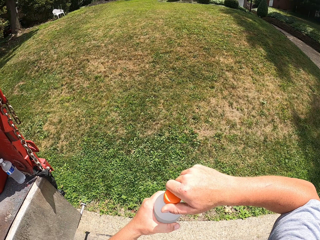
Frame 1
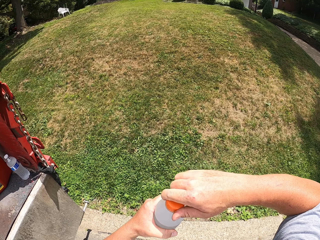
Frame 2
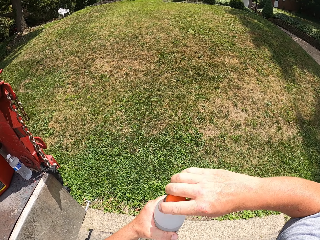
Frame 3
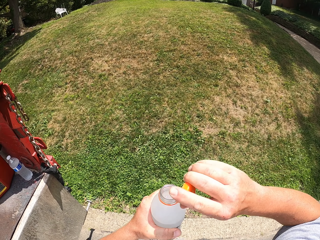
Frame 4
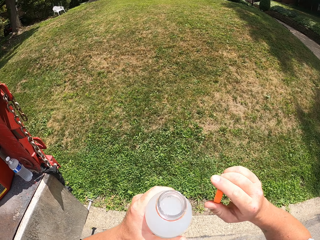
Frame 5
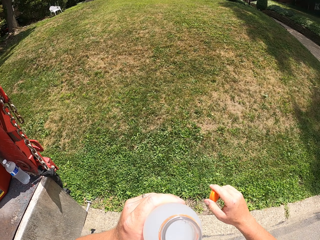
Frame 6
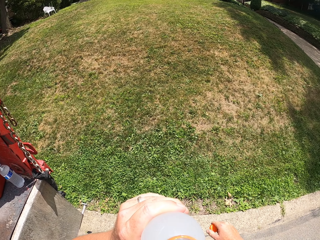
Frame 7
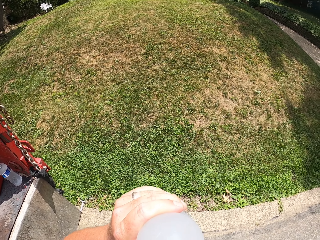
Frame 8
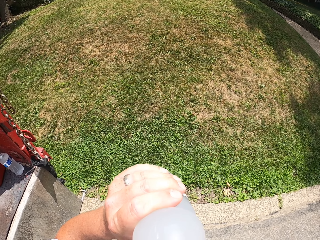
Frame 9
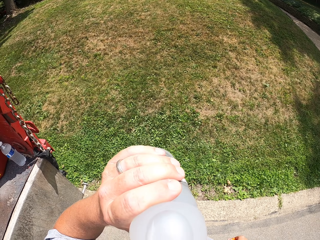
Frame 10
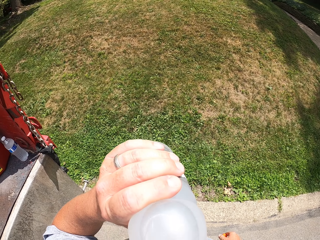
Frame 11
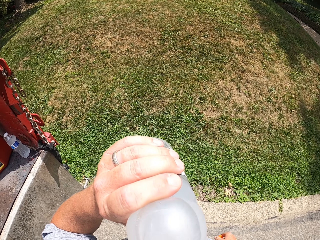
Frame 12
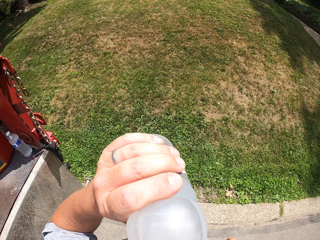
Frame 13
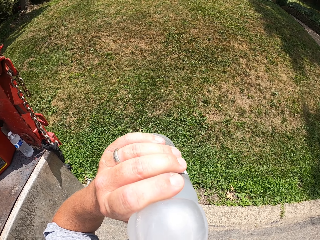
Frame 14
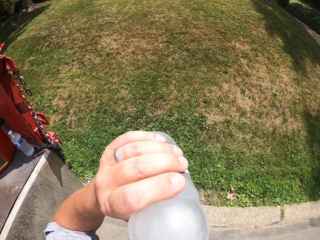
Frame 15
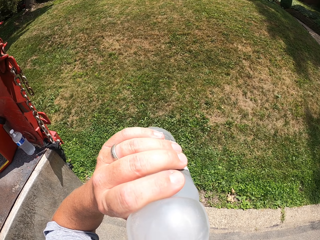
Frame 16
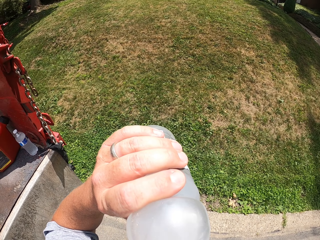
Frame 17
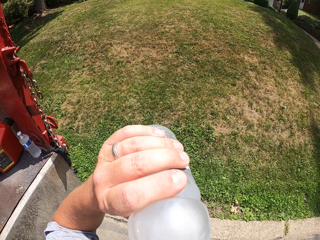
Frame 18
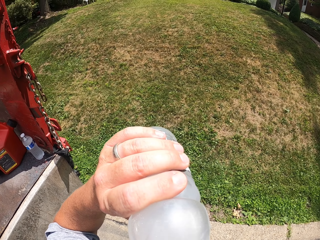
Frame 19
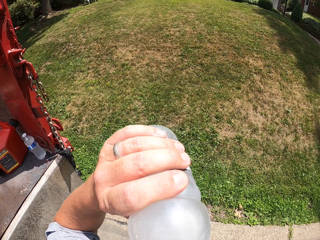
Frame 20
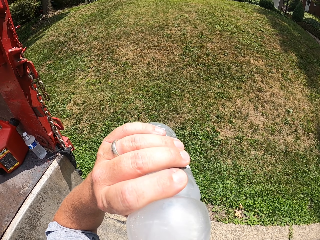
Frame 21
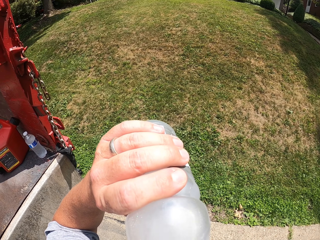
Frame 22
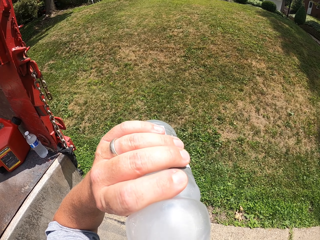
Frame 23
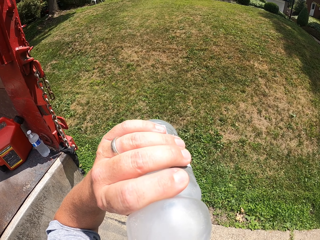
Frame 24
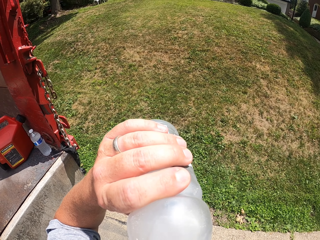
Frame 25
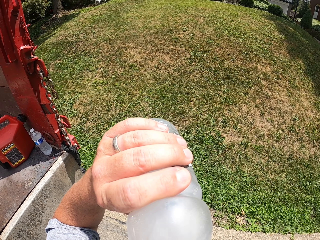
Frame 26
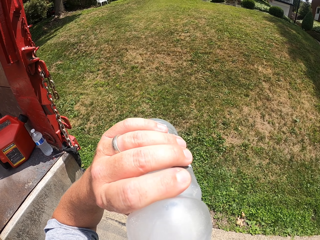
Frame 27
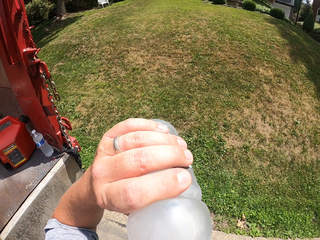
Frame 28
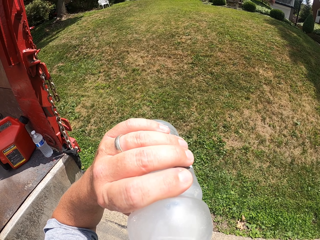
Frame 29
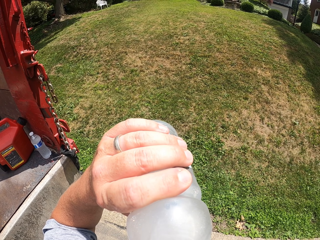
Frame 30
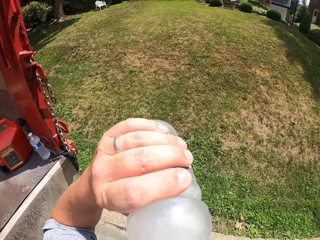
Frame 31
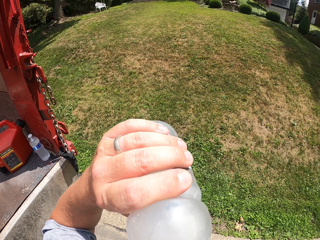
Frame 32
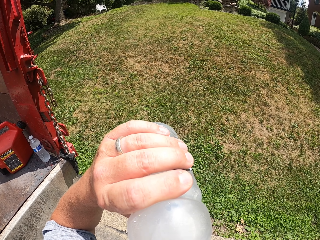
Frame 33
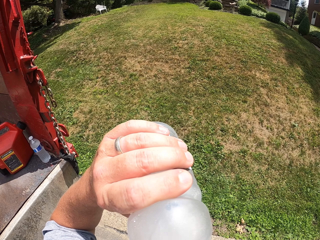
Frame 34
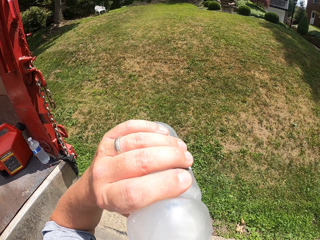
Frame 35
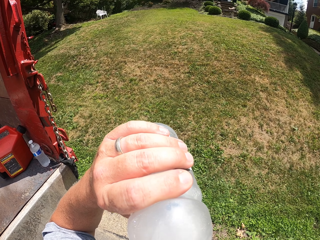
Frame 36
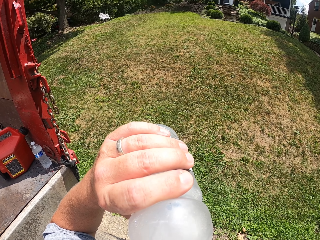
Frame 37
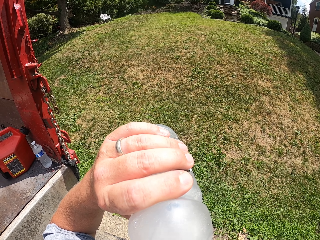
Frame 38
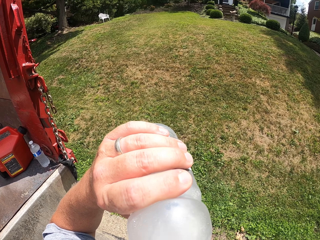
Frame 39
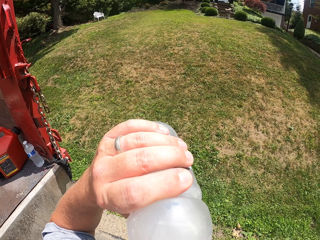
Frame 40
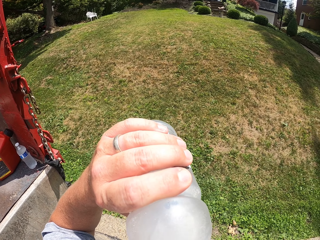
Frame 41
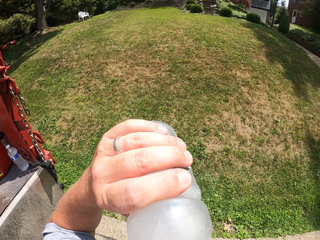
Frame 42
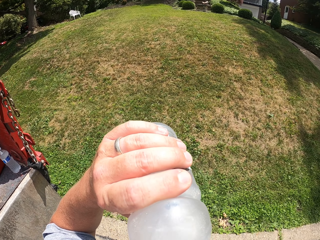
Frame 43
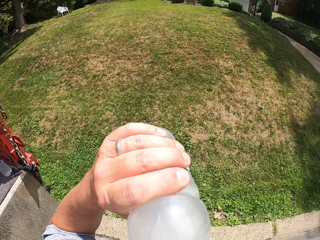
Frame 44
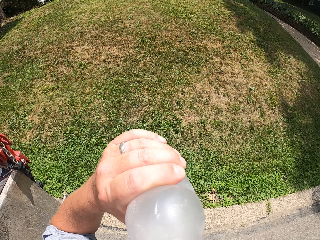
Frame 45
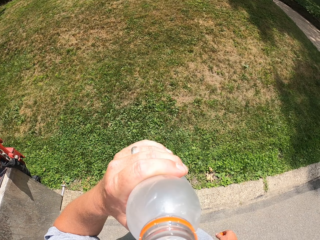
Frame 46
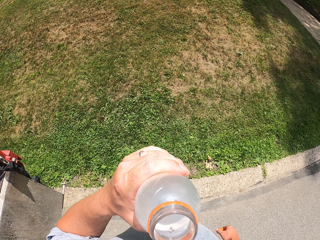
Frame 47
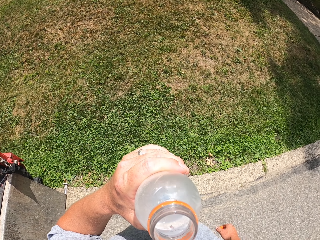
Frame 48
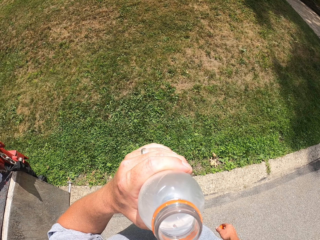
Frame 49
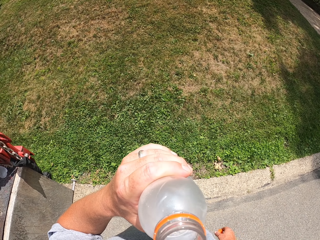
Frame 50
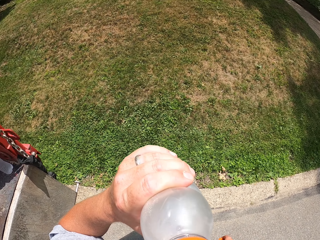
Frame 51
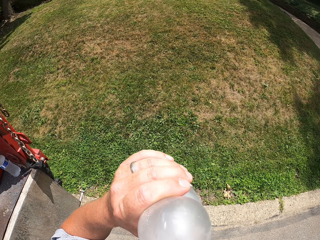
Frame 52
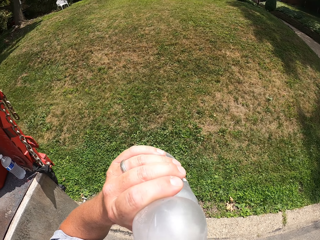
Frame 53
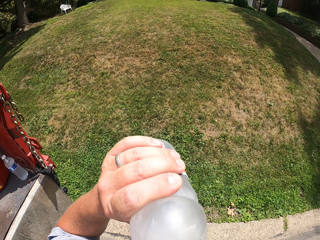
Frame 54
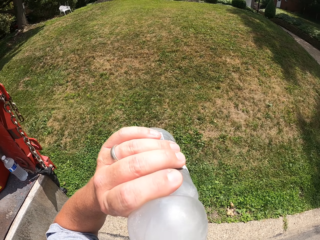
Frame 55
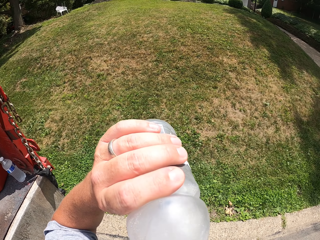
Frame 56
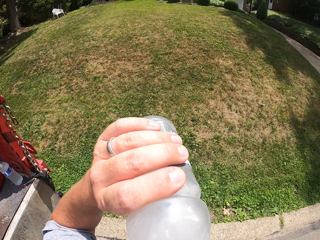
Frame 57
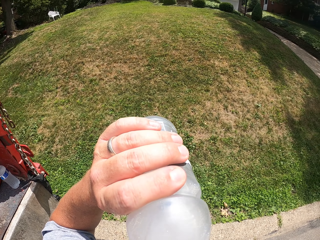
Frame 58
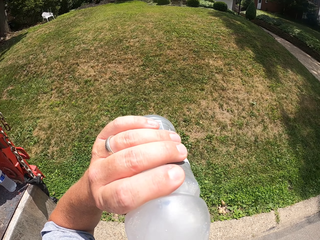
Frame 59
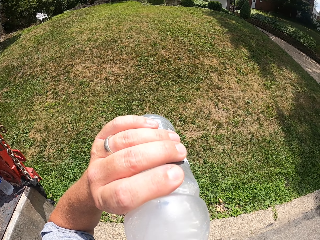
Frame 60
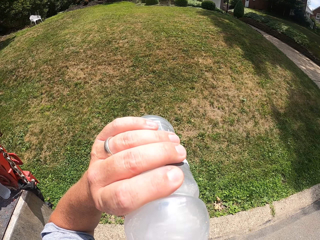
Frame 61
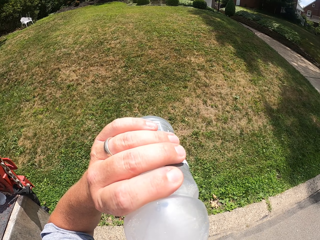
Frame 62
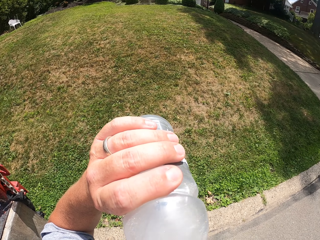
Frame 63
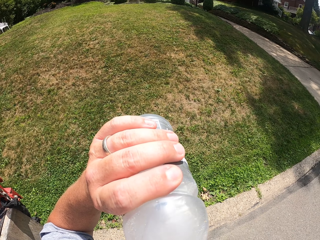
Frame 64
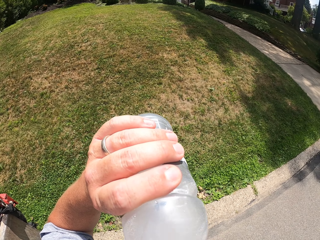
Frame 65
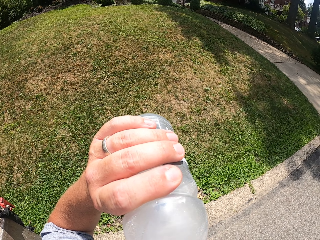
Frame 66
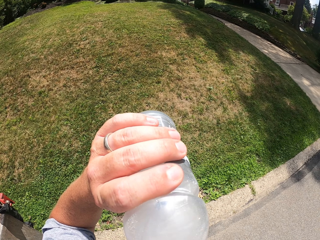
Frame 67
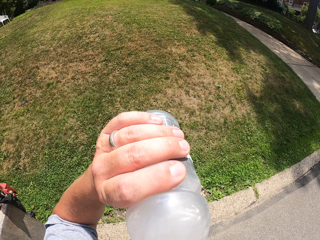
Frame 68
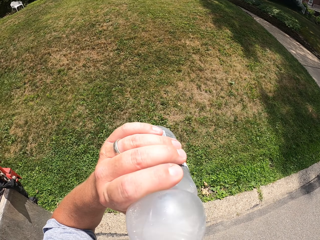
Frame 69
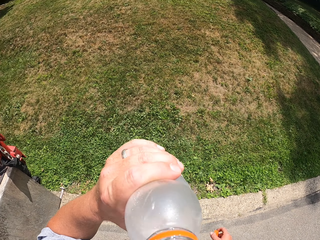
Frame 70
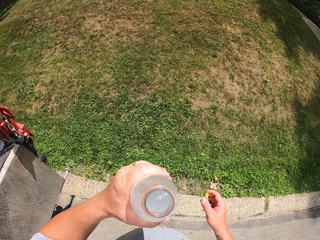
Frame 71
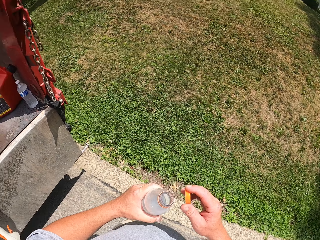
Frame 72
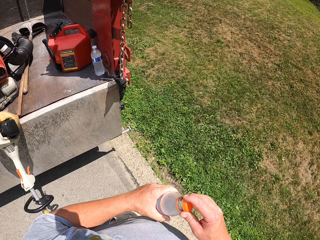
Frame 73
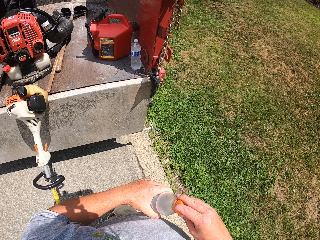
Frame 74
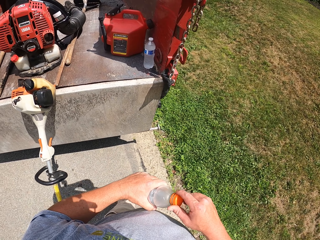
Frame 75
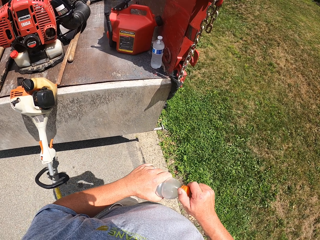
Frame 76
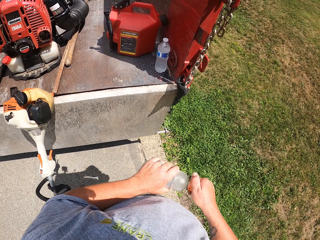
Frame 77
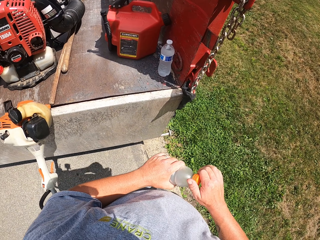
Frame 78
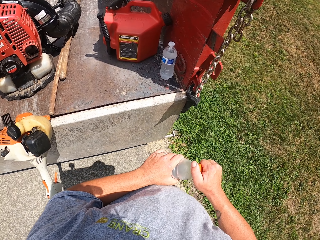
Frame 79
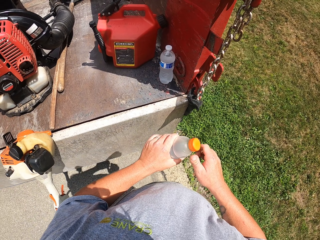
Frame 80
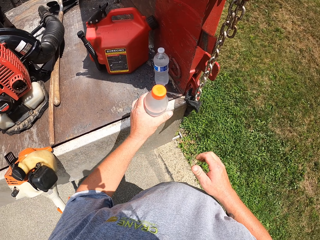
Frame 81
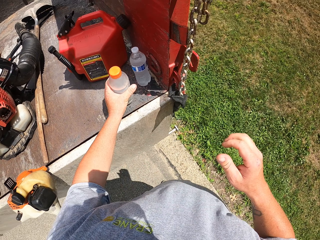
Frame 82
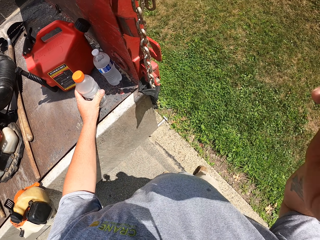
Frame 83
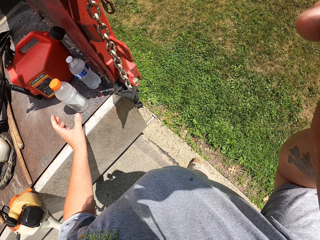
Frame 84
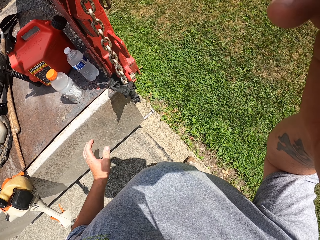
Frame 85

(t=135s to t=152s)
The camera wearer drinks water from the bottle. They drink the water. They pause to drink the water. They drink the water. They stop to drink the water. They close the bottle of water, place the bottle in the truck, and hold the camera.
